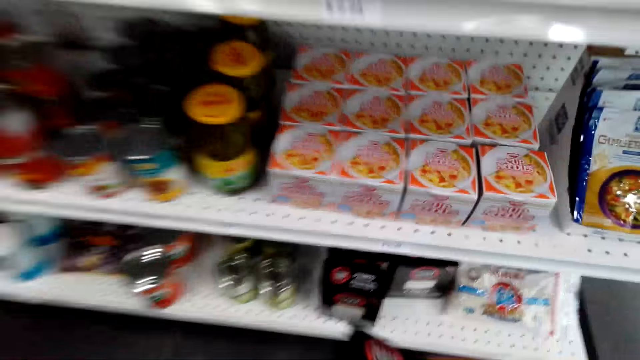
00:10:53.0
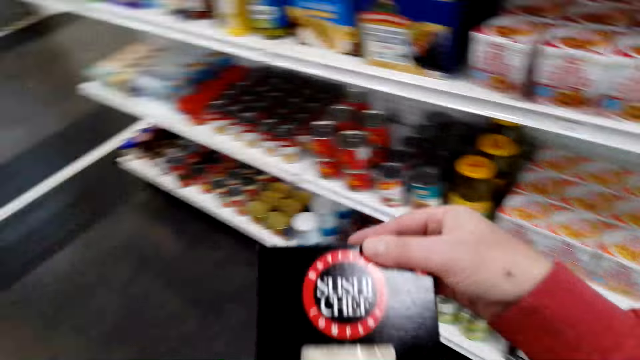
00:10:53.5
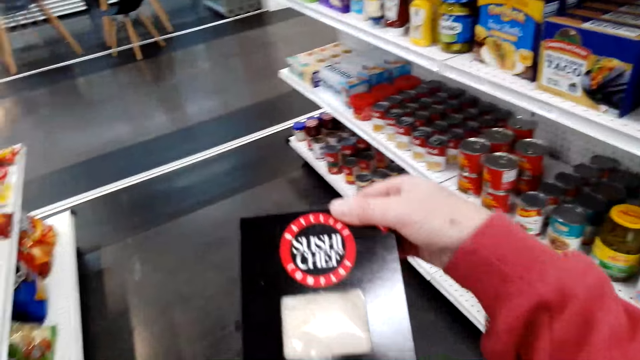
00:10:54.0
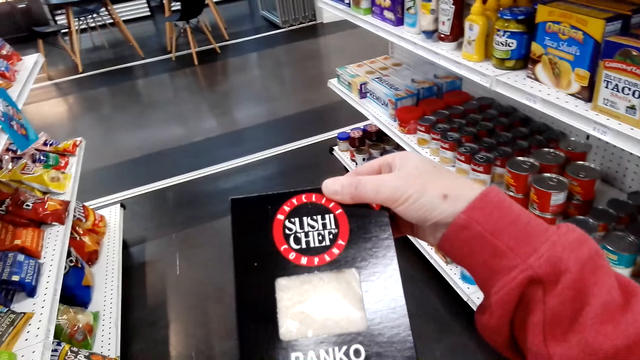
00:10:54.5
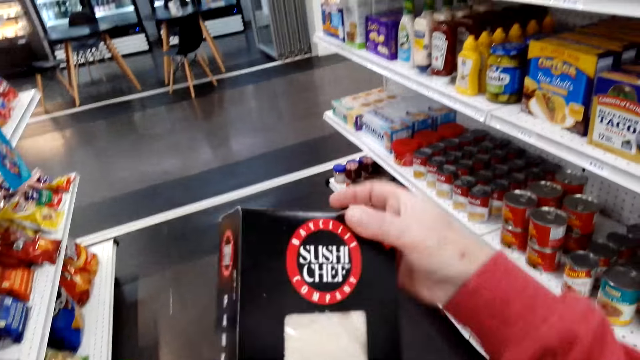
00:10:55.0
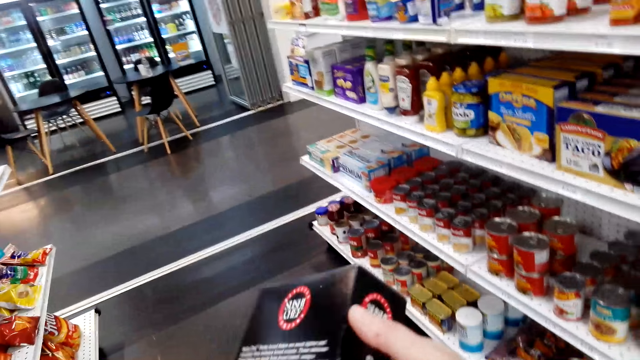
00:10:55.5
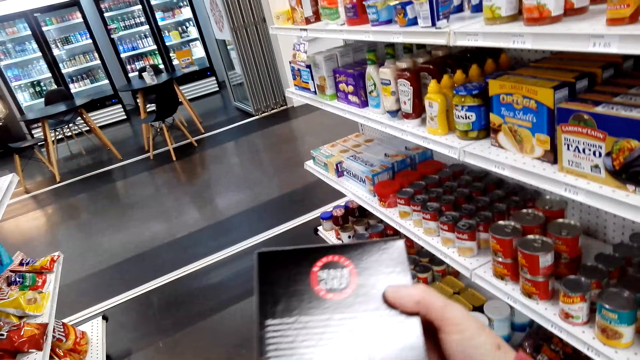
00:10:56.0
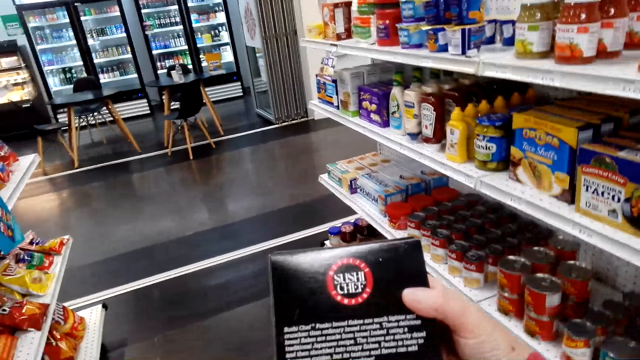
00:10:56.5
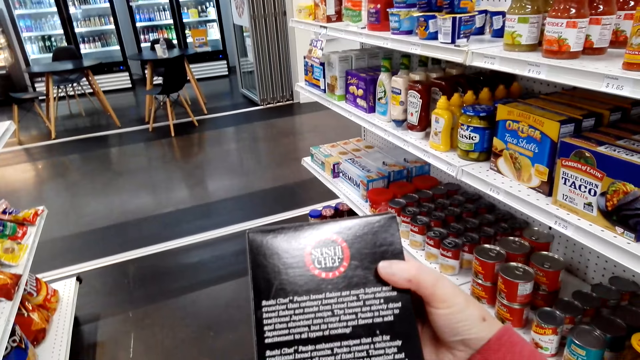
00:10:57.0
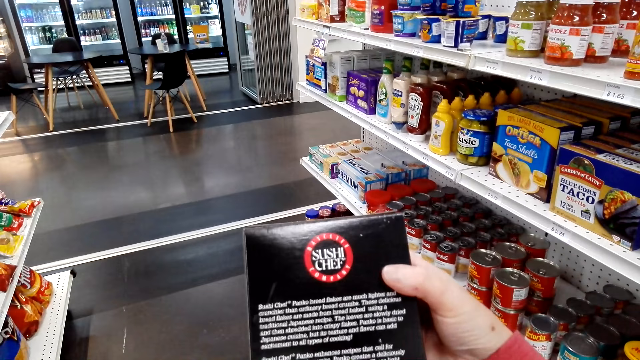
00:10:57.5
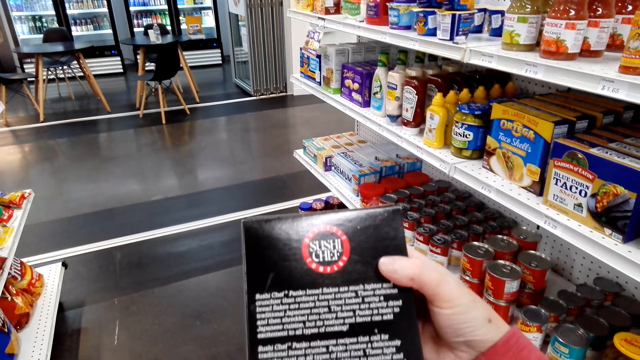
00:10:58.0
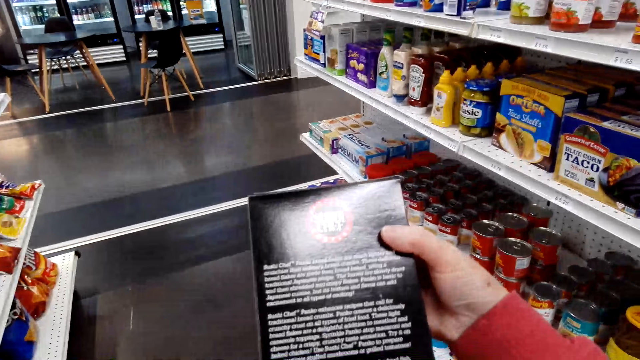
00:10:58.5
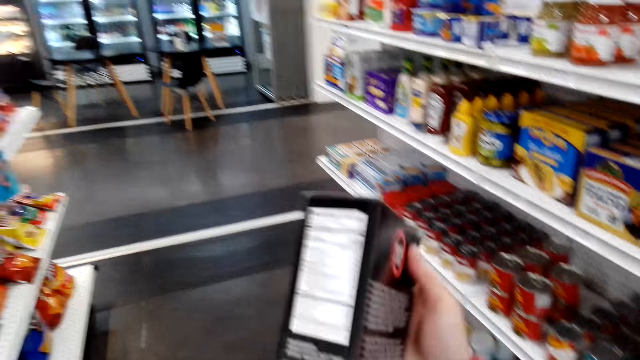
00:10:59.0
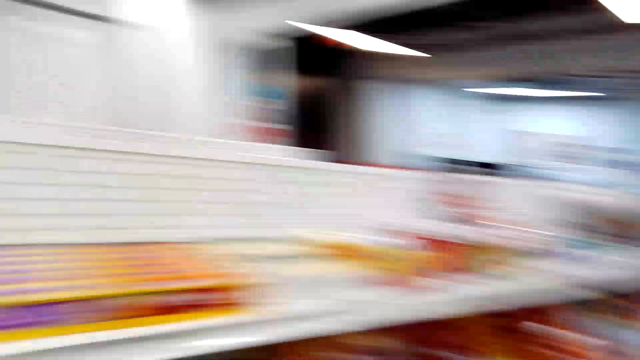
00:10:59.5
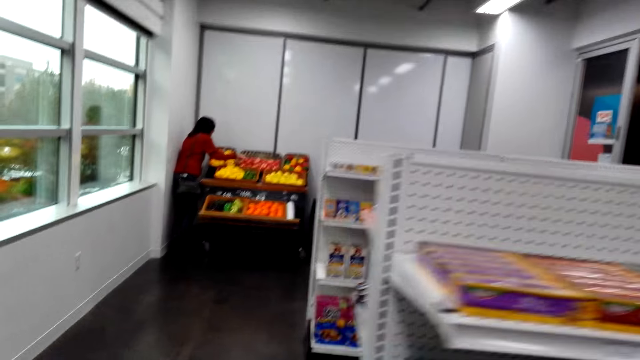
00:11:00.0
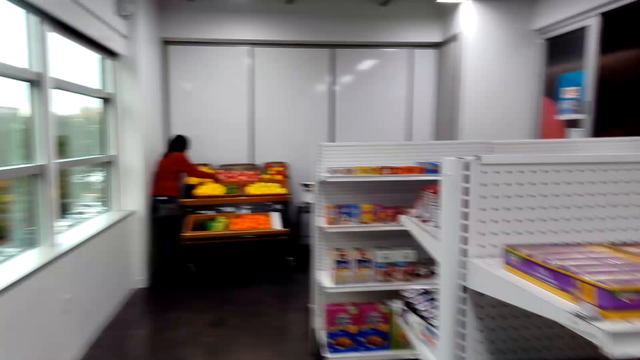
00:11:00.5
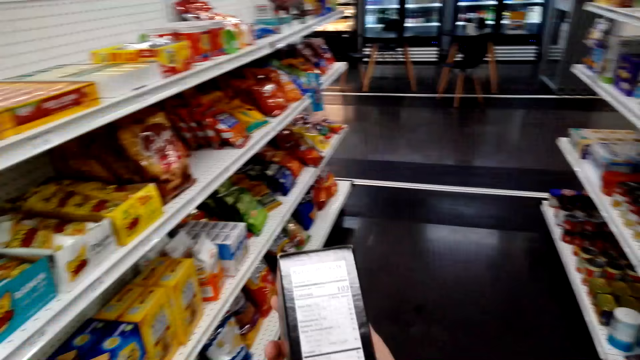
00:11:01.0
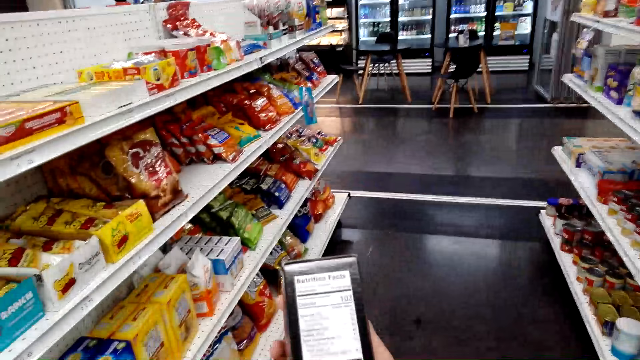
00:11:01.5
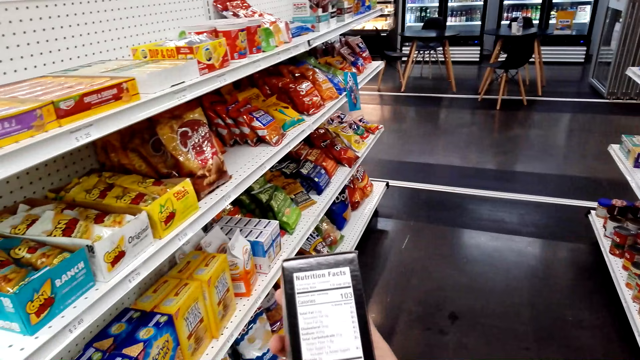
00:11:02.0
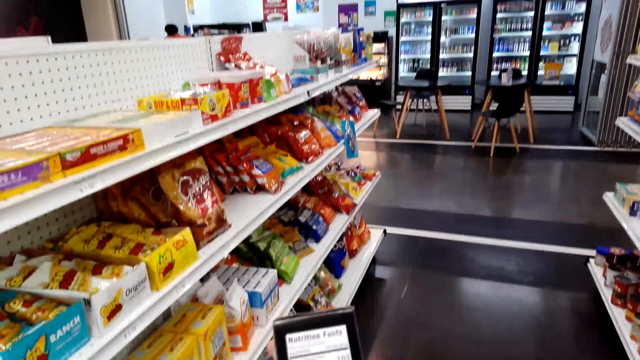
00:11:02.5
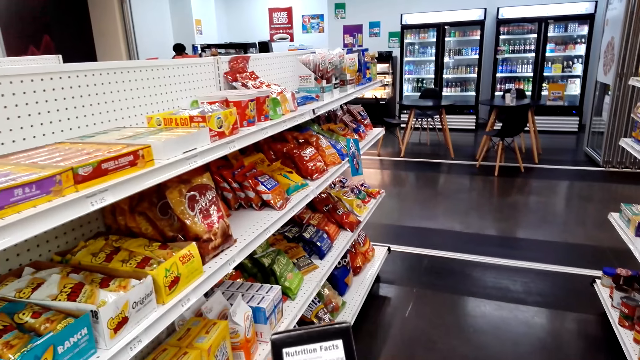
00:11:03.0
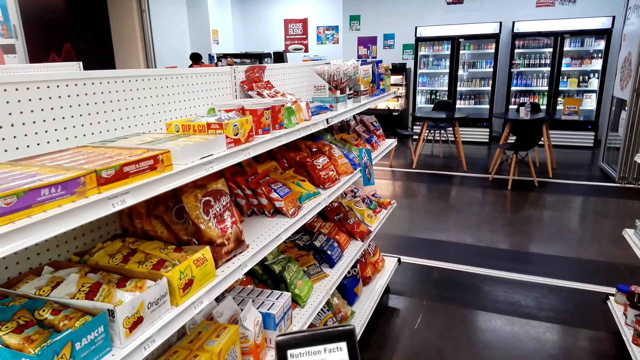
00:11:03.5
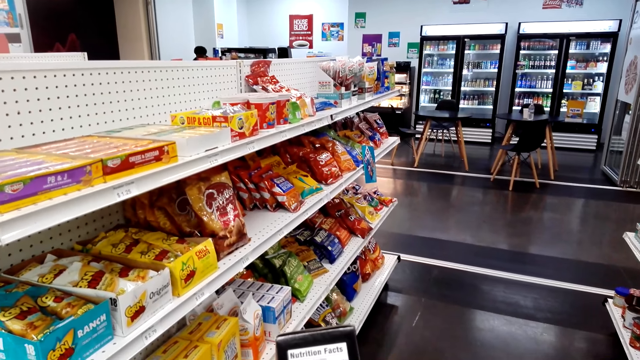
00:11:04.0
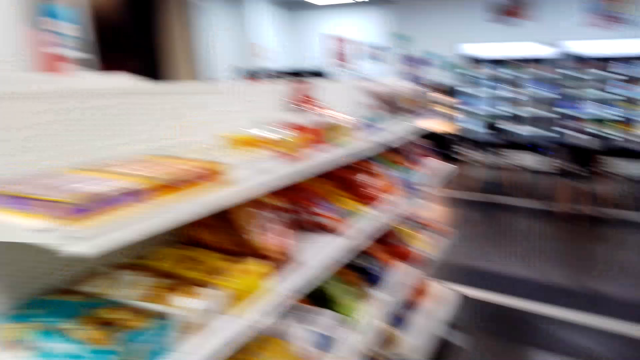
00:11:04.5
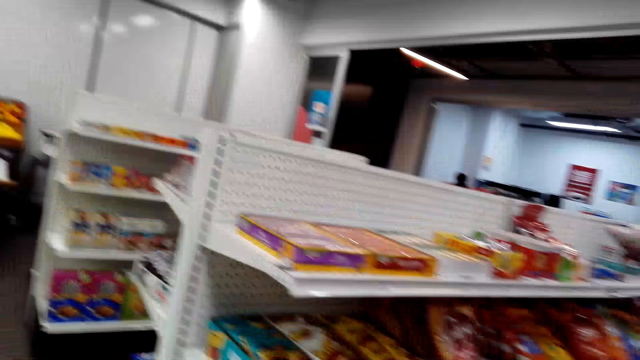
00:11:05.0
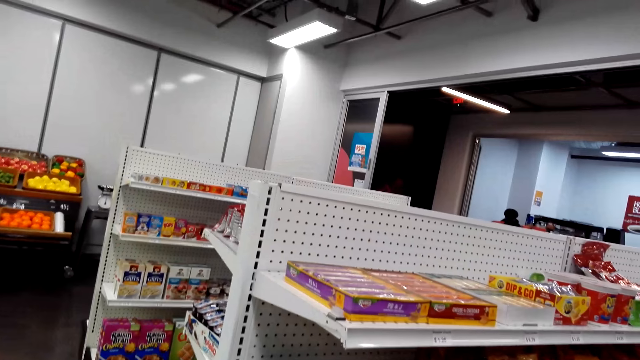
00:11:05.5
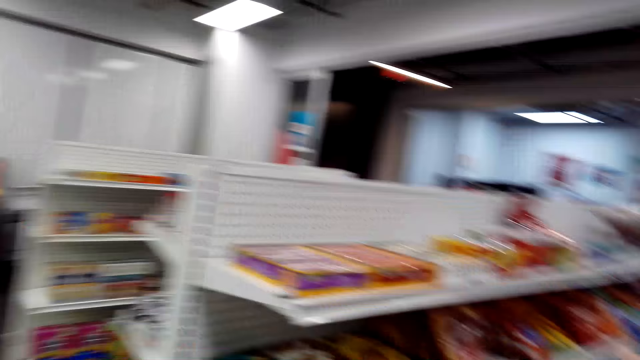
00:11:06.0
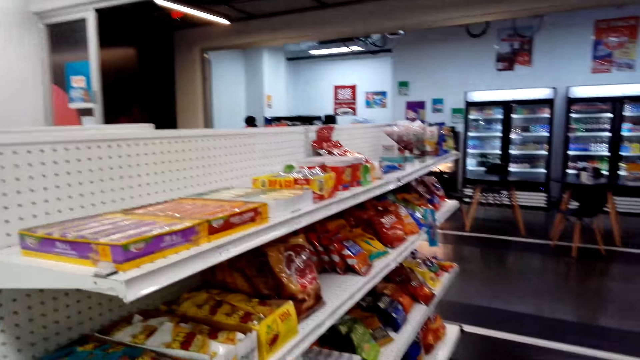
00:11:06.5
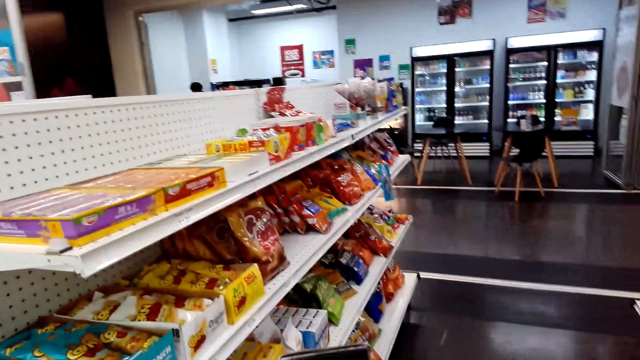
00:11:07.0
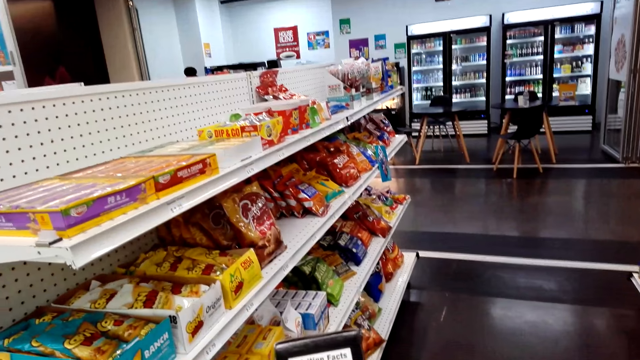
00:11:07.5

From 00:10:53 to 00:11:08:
The camera wearer bends to the lower shelf. They pick up a pack of something from the shelf. They stand. They look at the pack. They rotate the pack in hand. They turn around. They rotate the pack in hand again. A lady picks fruits. The camera wearer looks around. The lady touches the fruits at the basket. The camera wearer stares at the pack. They speak. They look around.

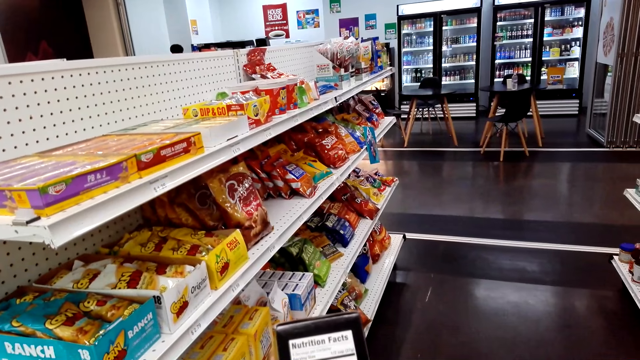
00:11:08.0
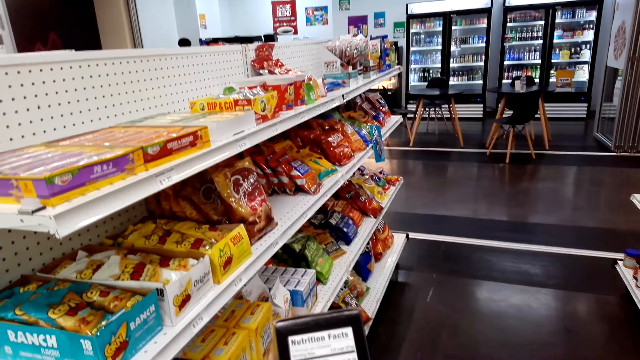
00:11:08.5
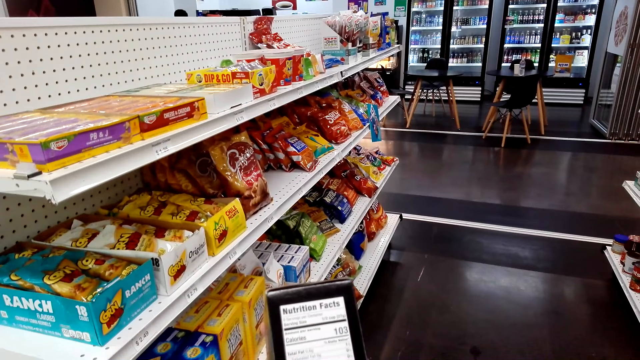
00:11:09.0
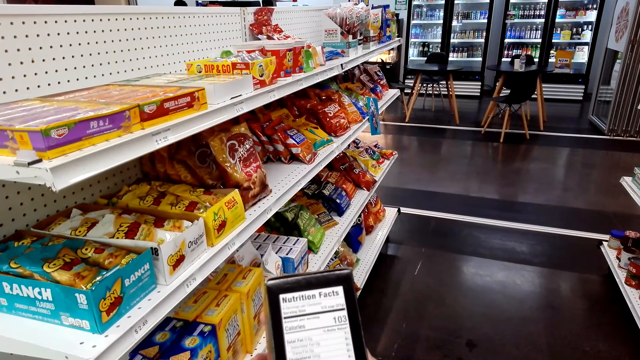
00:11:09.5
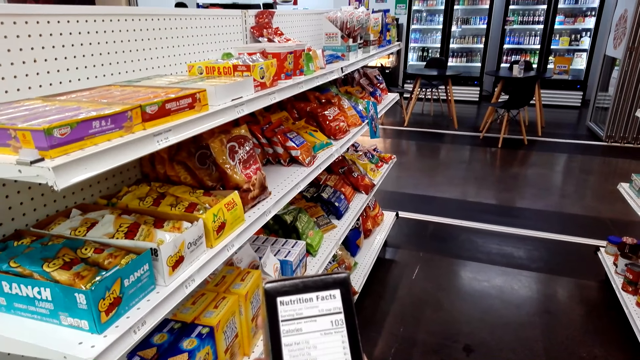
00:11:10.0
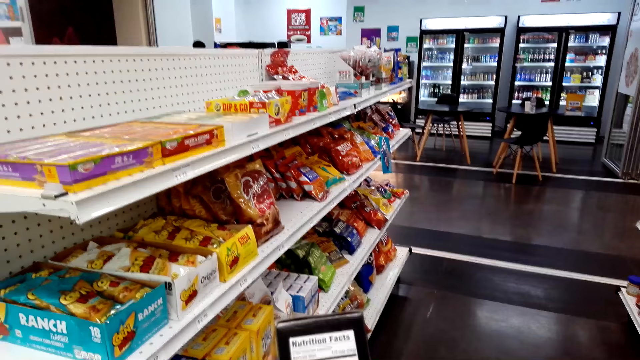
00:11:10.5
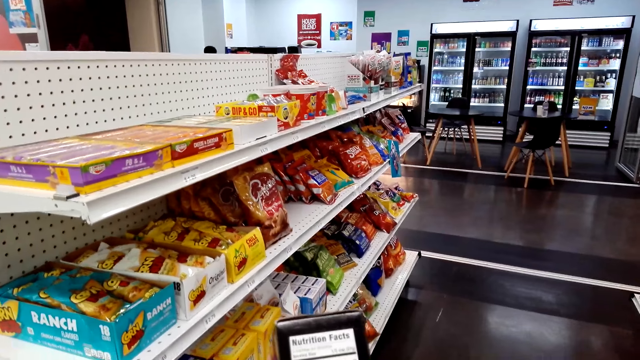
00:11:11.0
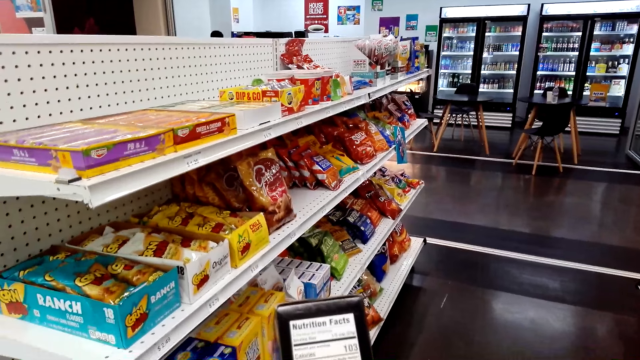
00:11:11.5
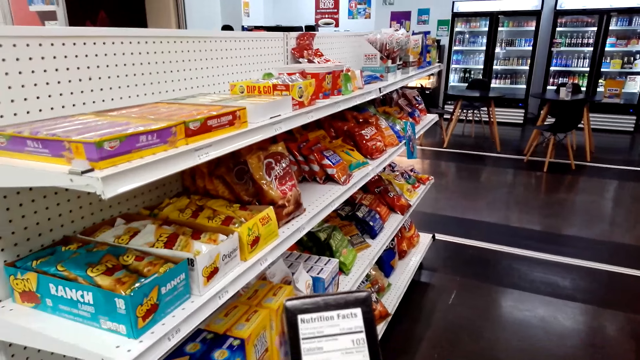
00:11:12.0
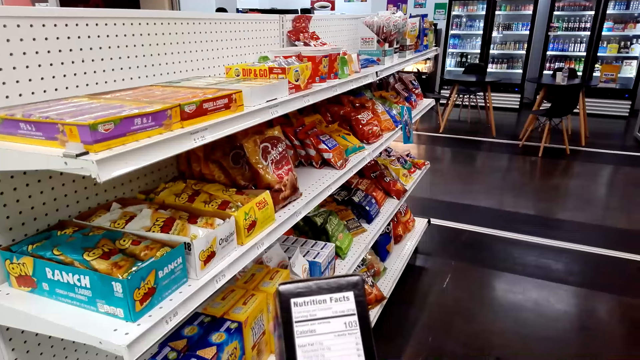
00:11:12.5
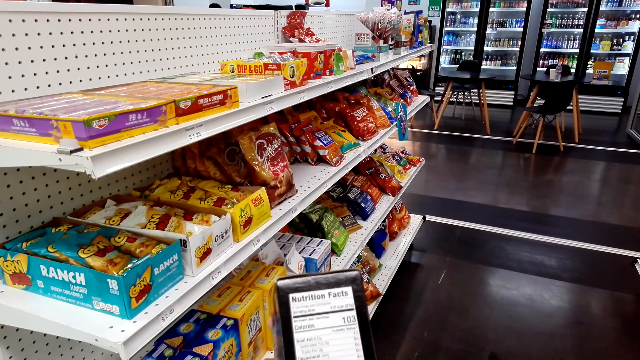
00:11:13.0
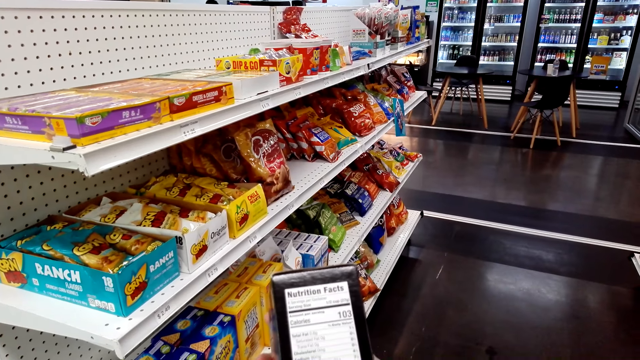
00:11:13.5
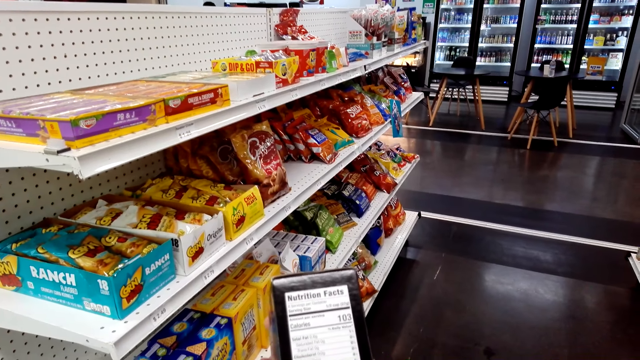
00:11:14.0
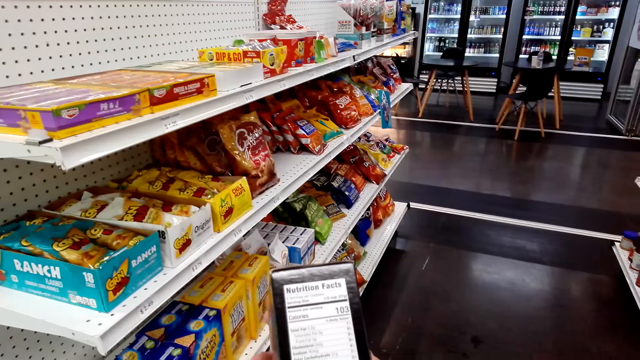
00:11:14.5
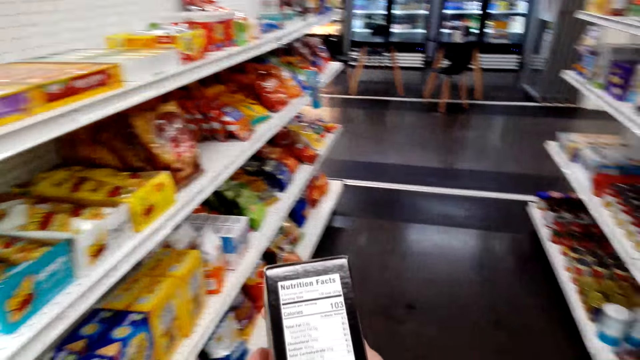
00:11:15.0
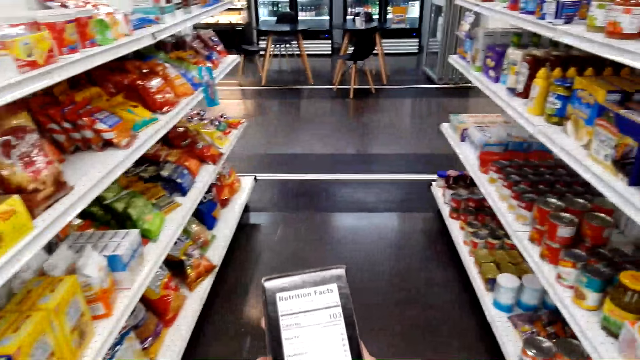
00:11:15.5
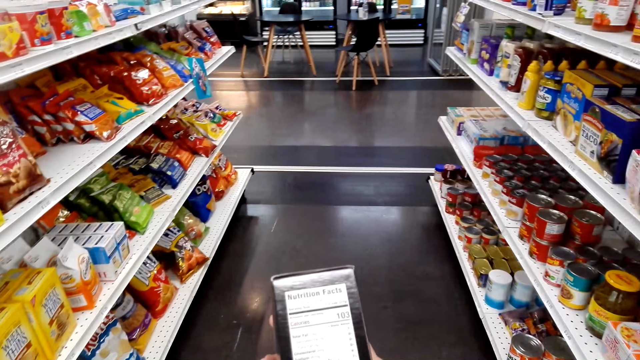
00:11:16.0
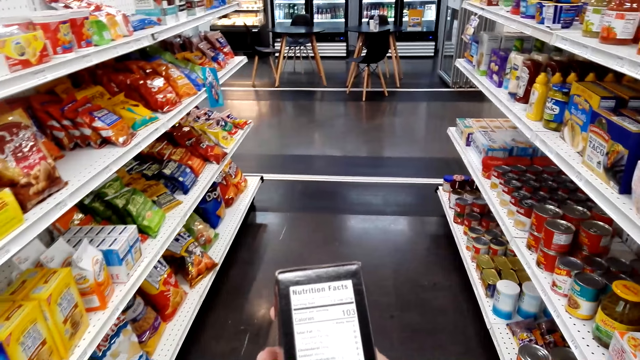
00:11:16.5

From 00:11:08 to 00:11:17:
A lady speaks. The camera wearer stares at a box of something. They speak.
